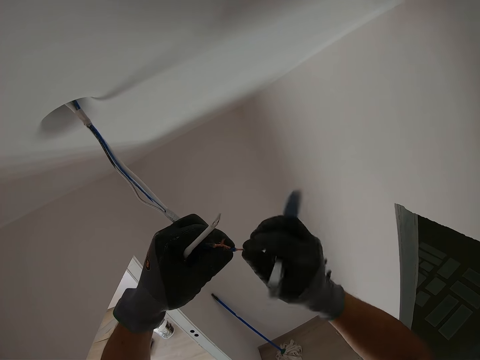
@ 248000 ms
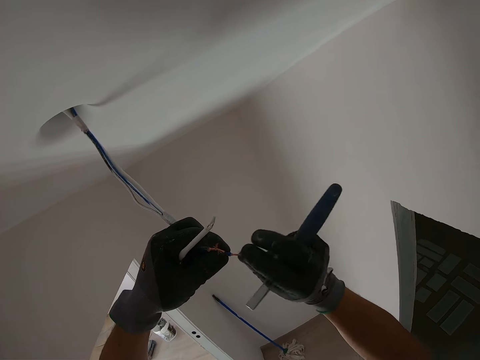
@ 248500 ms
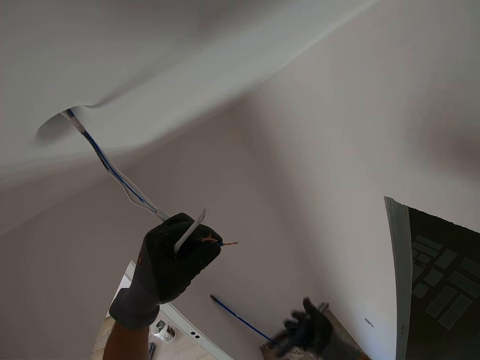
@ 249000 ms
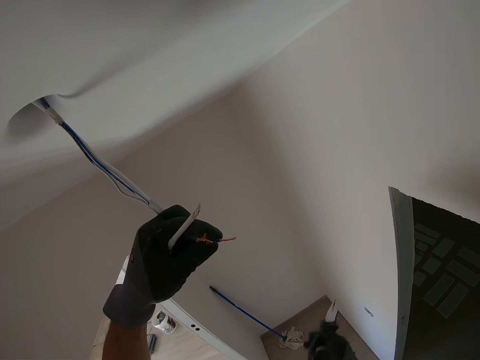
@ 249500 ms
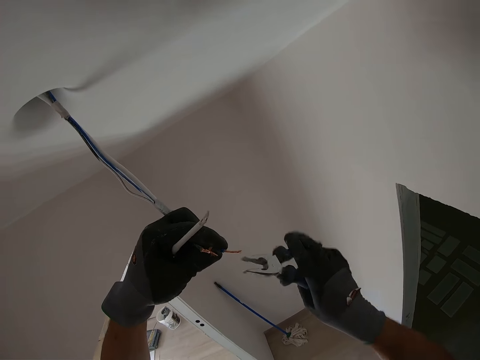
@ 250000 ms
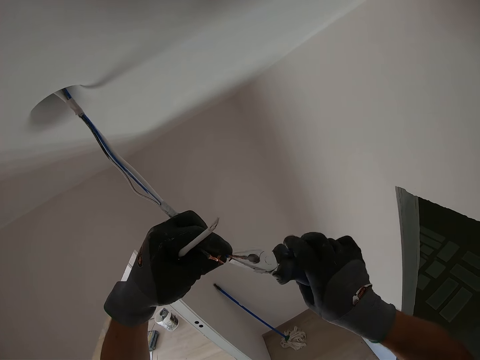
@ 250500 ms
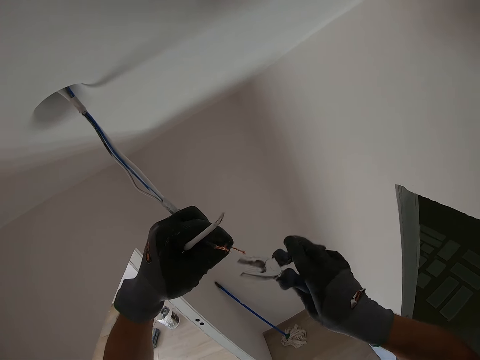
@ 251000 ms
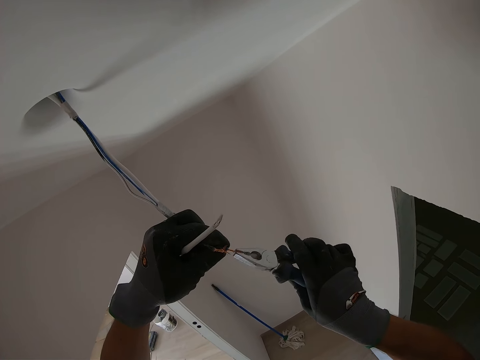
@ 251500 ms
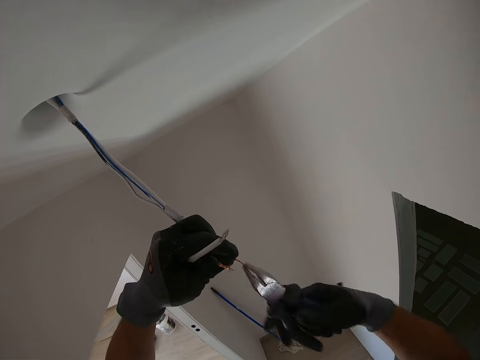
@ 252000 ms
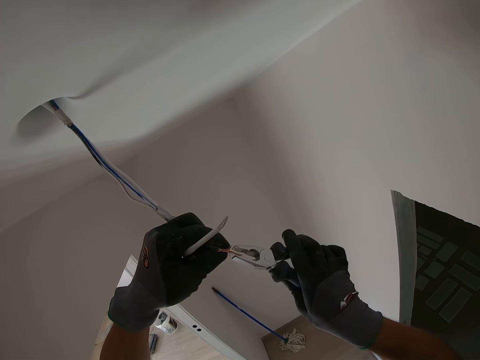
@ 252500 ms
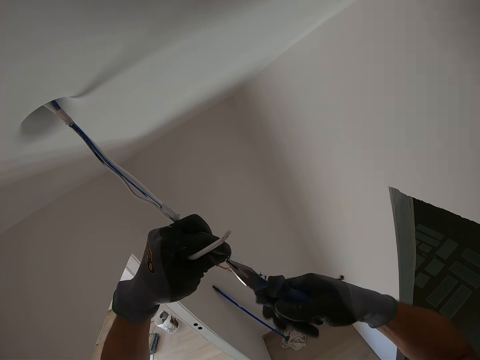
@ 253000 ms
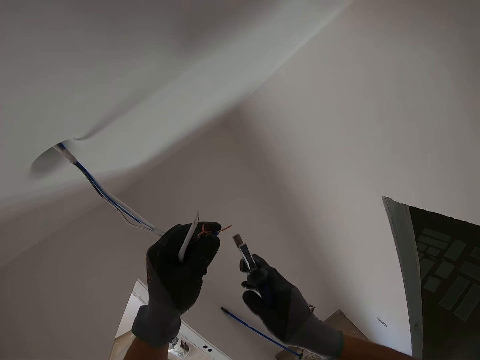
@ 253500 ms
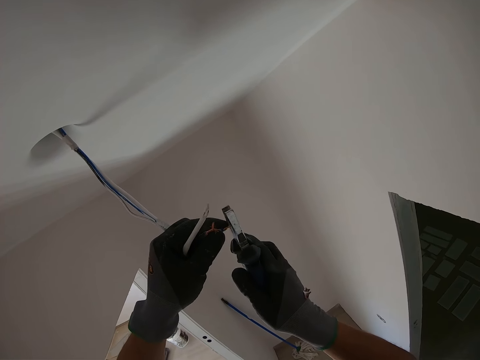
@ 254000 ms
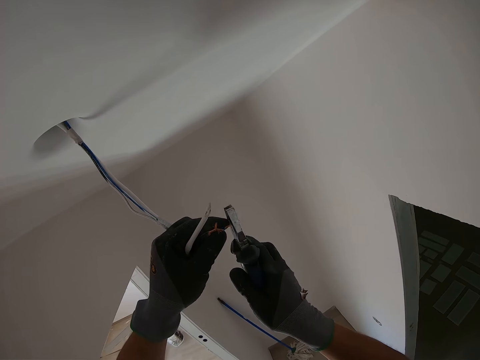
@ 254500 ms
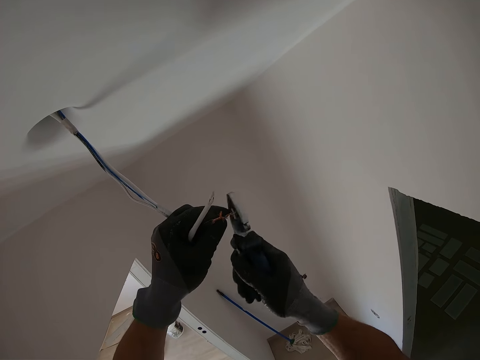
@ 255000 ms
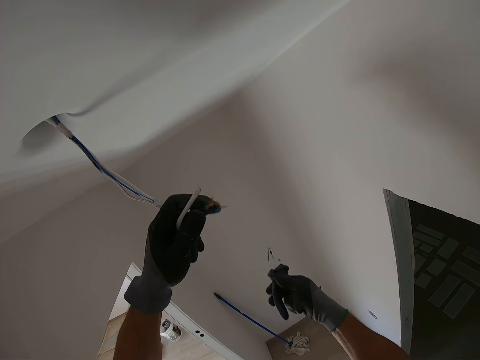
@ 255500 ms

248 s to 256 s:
The camera wearer joins together cables using a spanner.

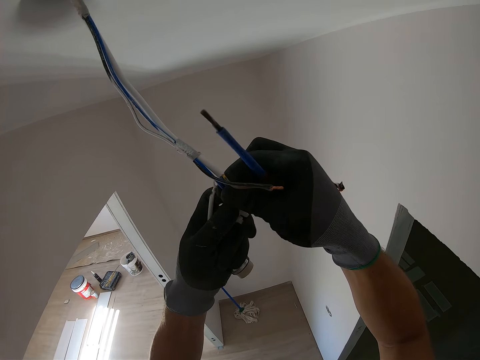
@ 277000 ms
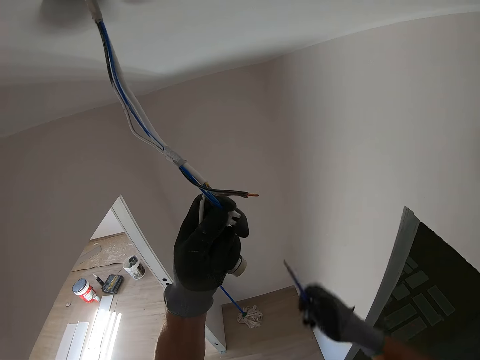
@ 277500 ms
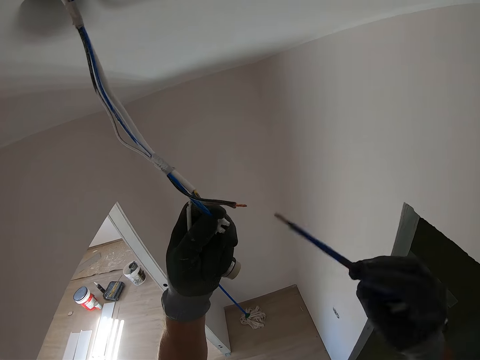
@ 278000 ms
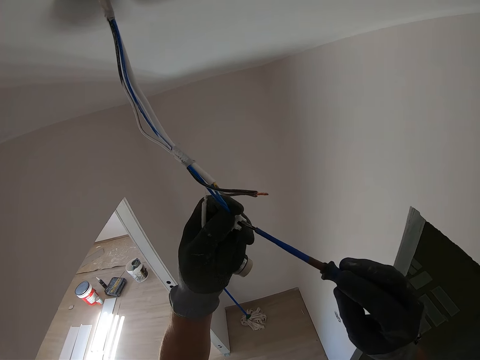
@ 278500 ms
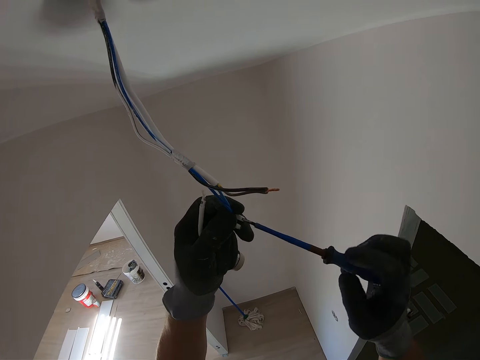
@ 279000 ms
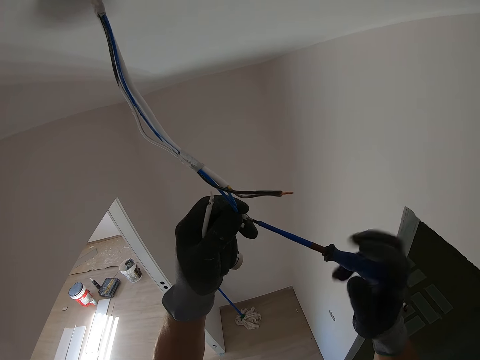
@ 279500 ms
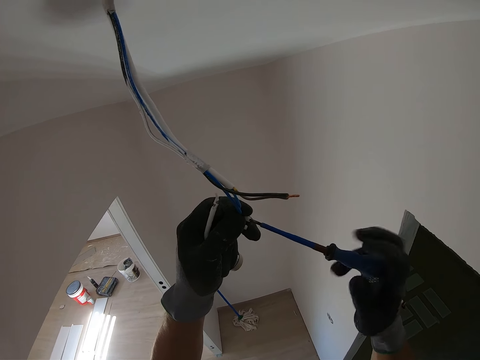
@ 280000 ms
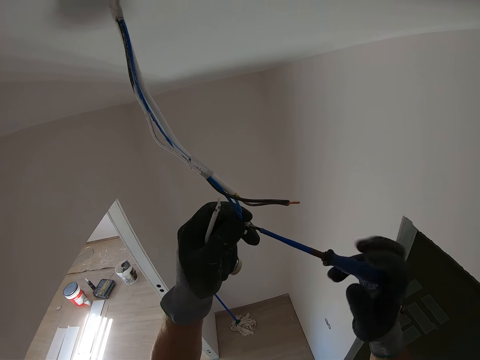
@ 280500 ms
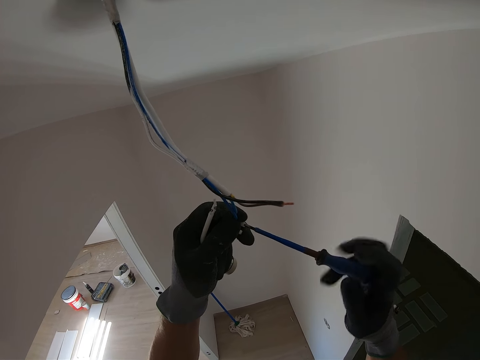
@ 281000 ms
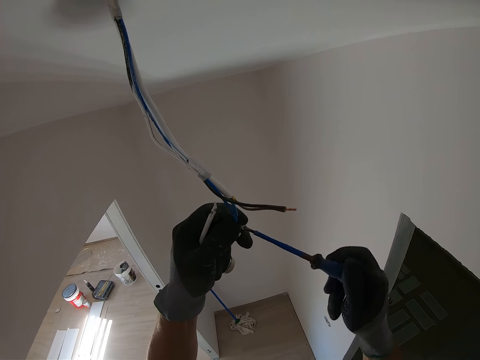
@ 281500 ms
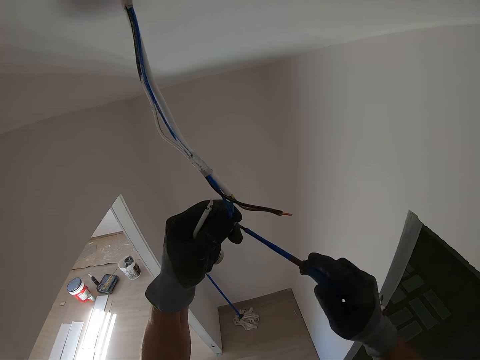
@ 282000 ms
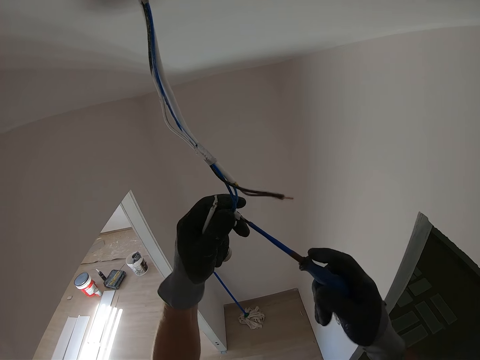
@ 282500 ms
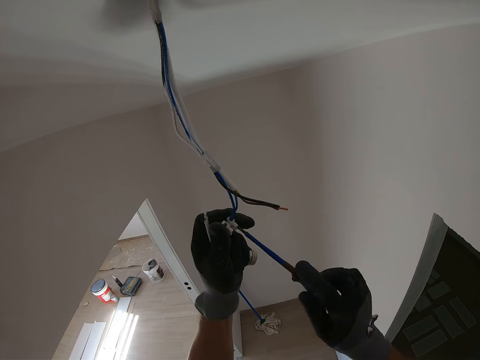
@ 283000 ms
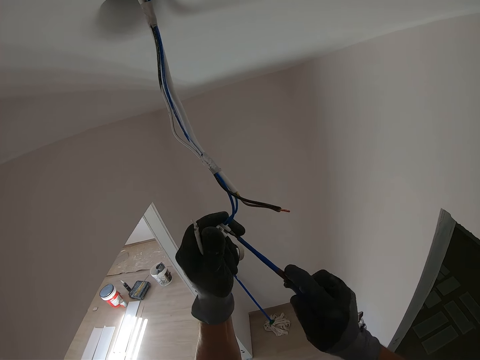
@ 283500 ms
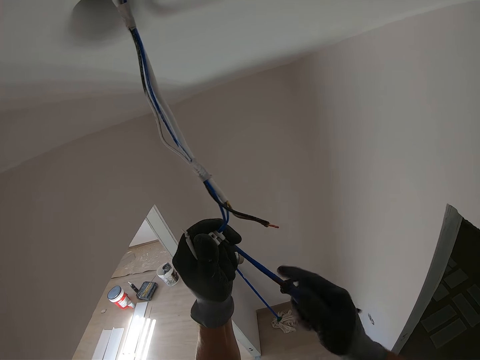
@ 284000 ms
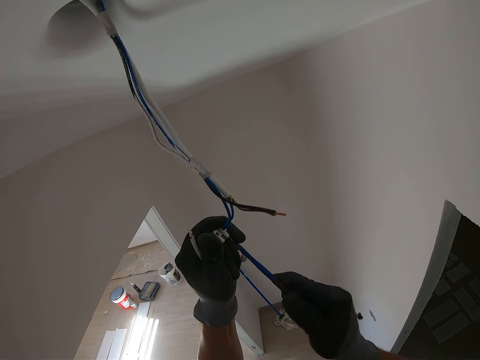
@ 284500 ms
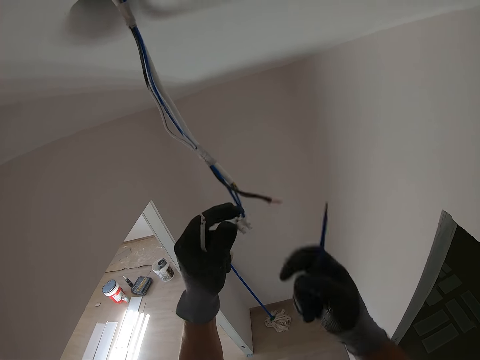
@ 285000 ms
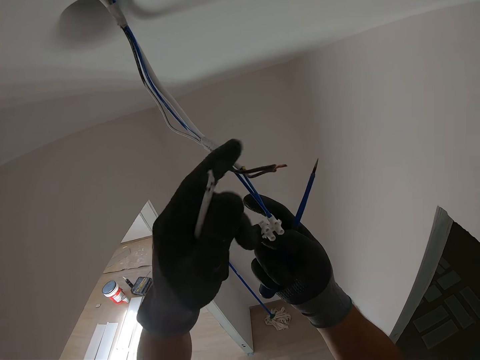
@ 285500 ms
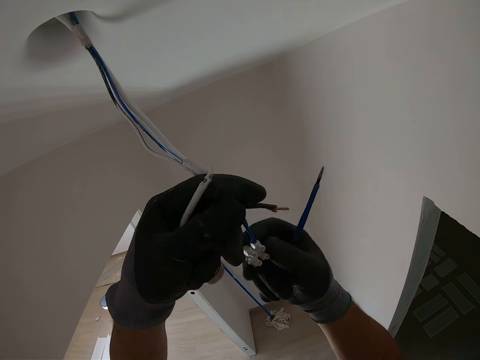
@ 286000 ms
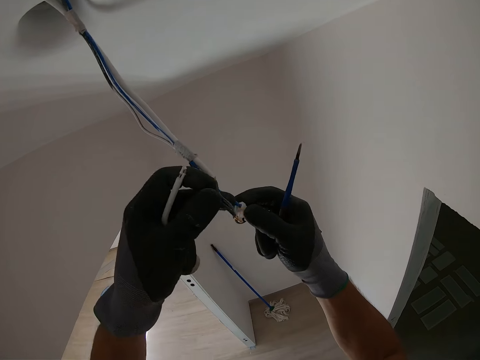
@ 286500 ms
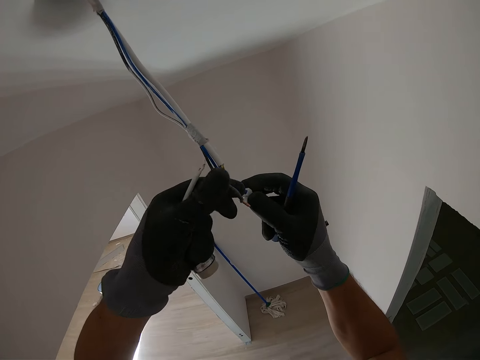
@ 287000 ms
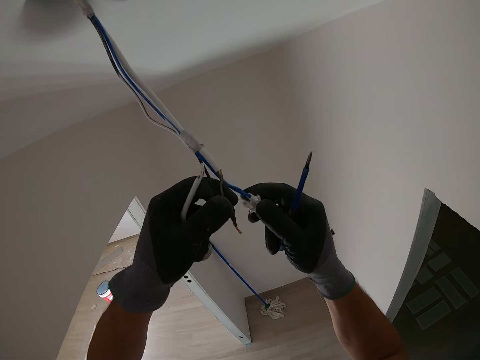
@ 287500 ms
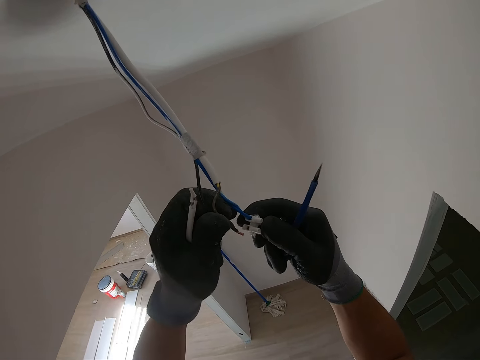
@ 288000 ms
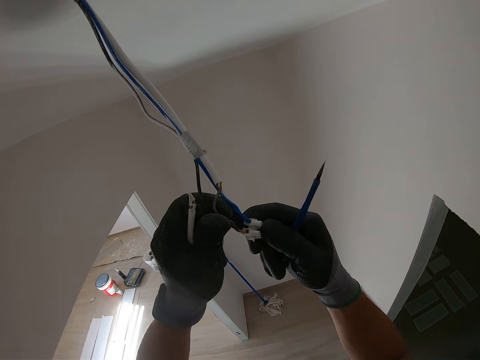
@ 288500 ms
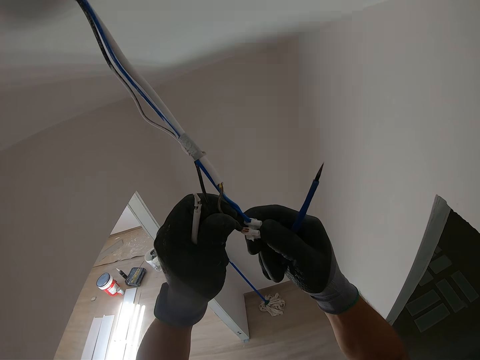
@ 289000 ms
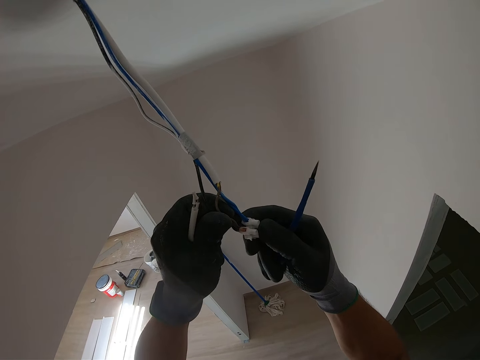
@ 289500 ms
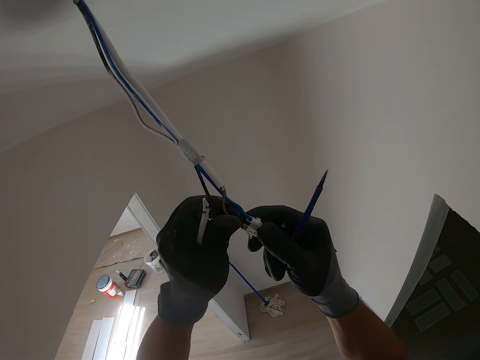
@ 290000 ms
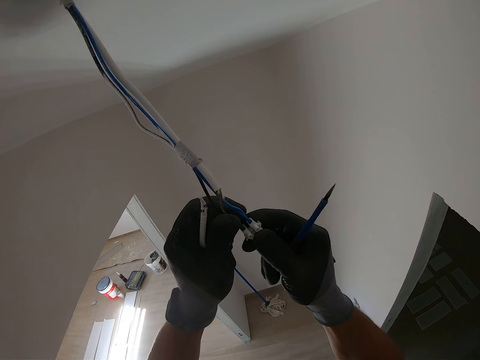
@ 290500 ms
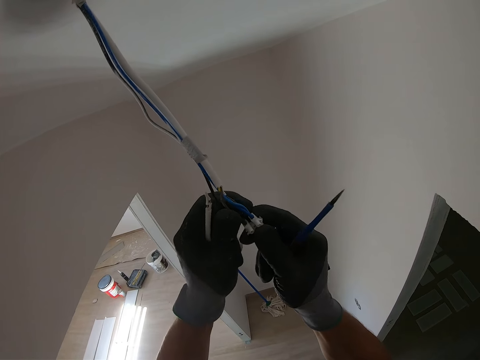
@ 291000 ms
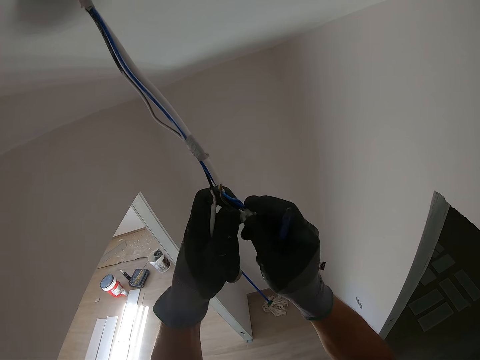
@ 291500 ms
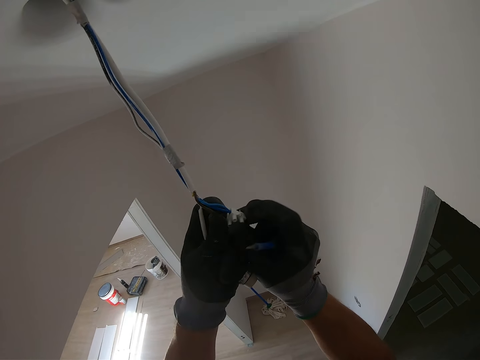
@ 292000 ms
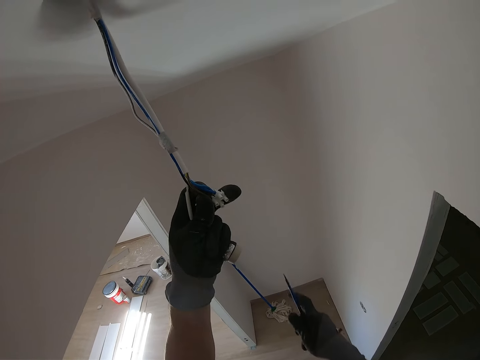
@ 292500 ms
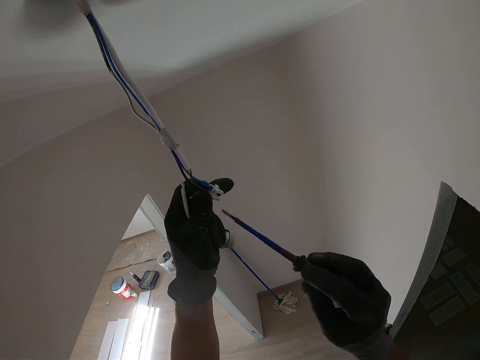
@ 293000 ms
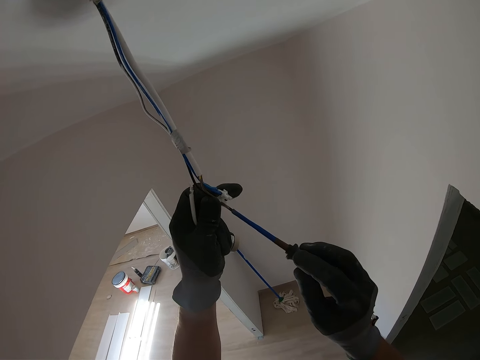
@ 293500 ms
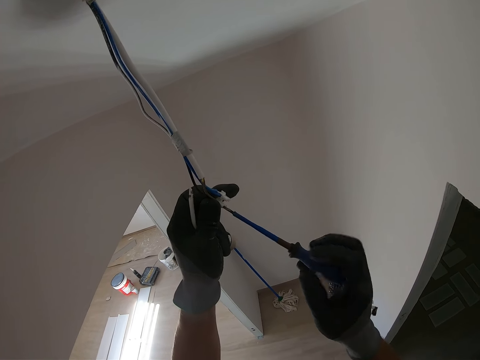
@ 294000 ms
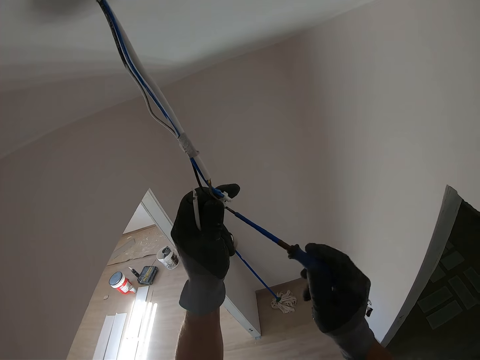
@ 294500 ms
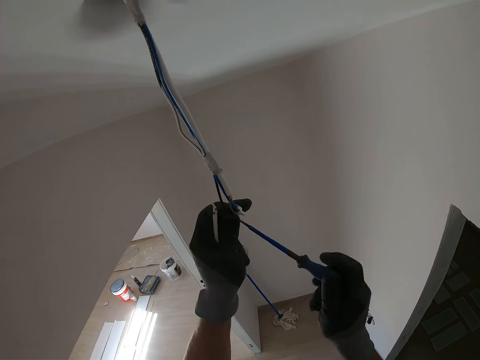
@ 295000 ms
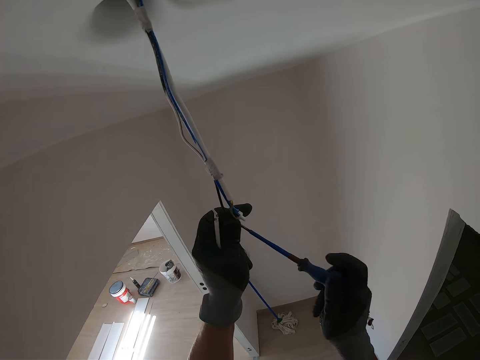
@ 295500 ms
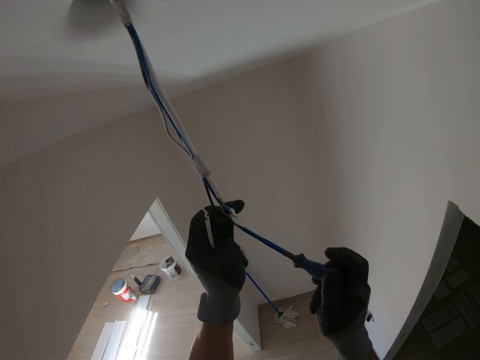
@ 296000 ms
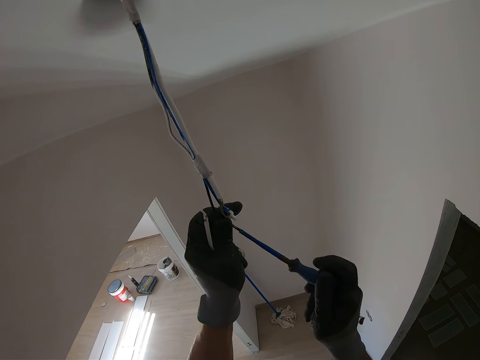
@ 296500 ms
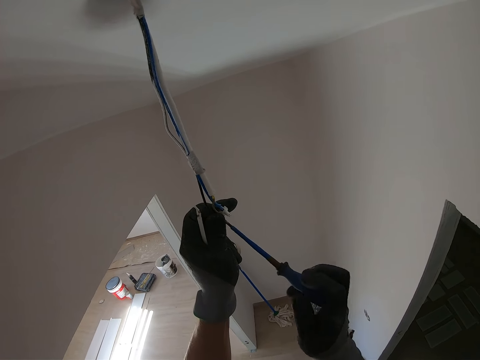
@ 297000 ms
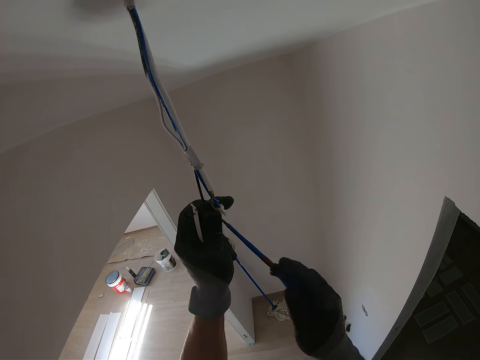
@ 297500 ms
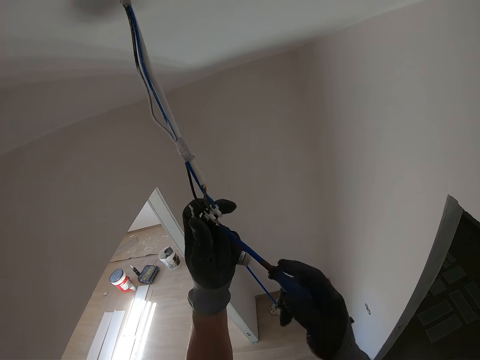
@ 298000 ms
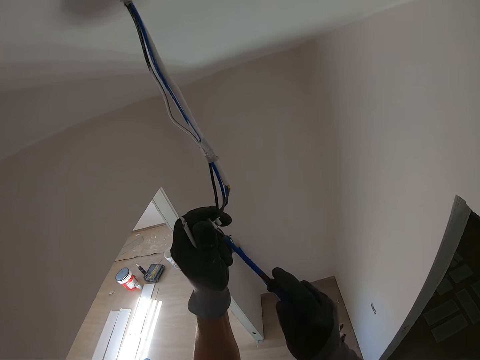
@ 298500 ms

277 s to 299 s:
The camera wearer tightens something using a screwdriver. They insert the wires into the terminal connector. They fix the cable to something. They fasten the screw with the screwdriver.
